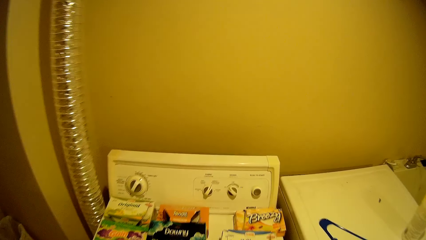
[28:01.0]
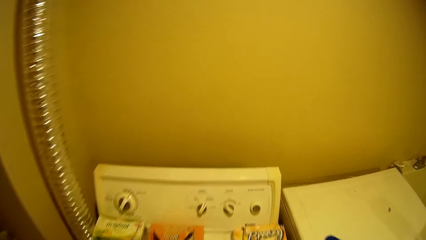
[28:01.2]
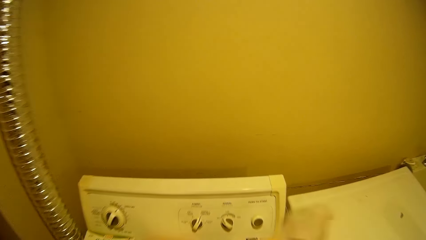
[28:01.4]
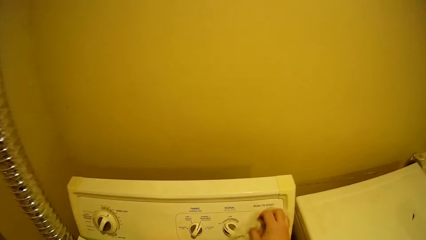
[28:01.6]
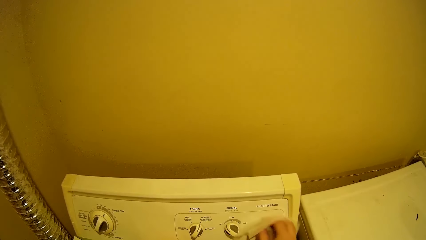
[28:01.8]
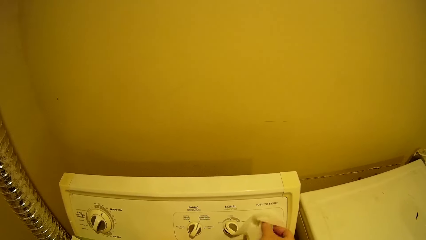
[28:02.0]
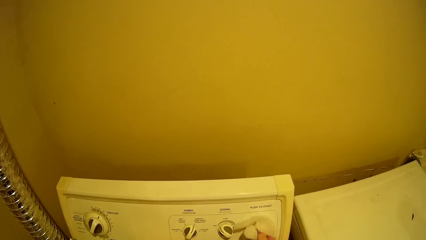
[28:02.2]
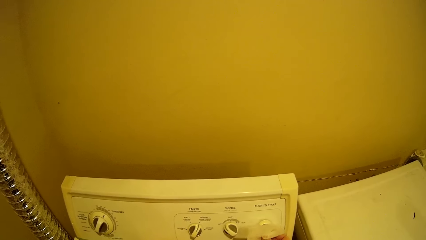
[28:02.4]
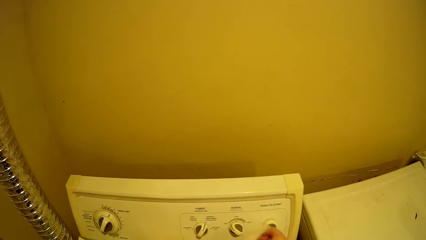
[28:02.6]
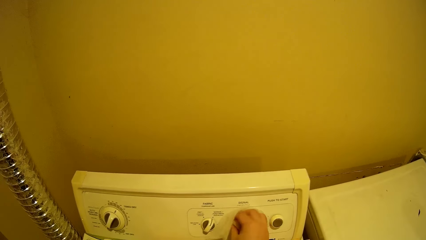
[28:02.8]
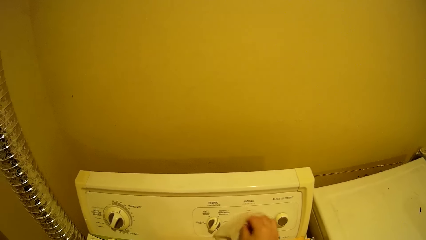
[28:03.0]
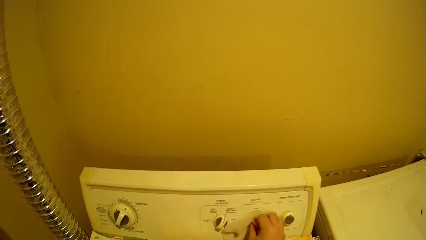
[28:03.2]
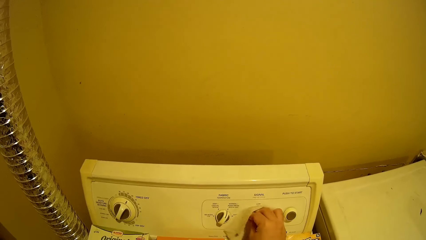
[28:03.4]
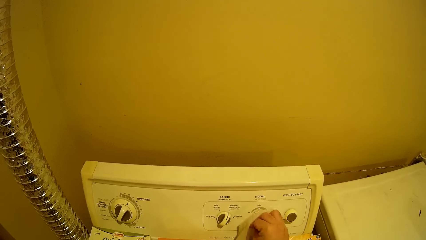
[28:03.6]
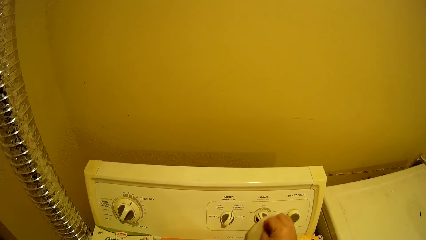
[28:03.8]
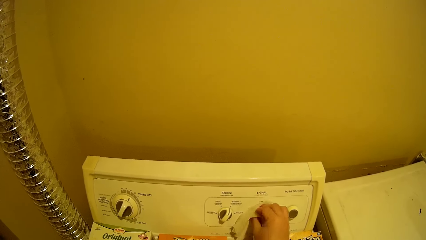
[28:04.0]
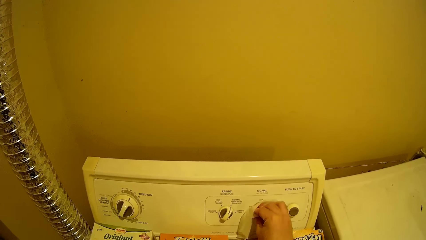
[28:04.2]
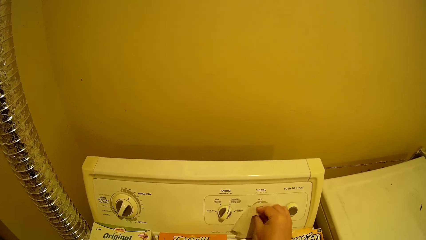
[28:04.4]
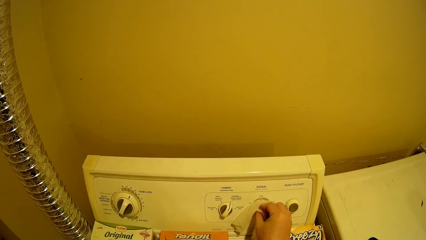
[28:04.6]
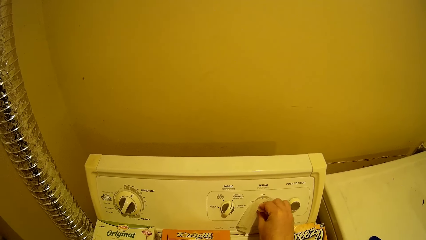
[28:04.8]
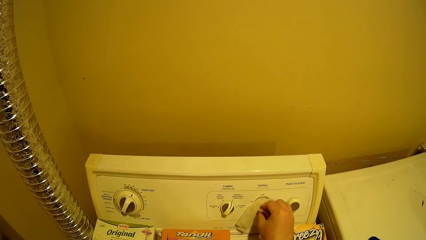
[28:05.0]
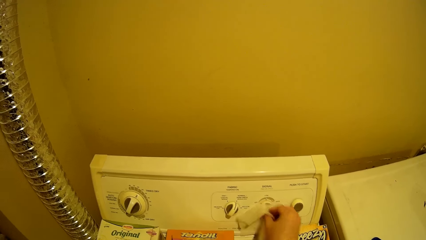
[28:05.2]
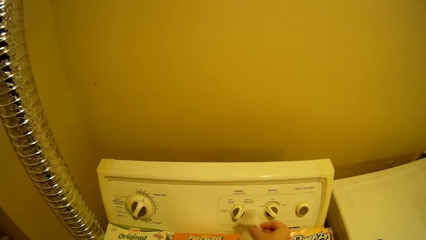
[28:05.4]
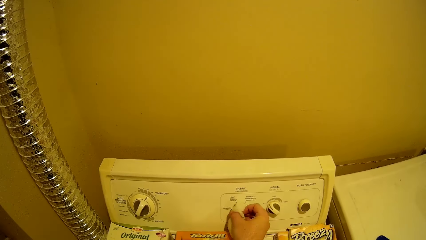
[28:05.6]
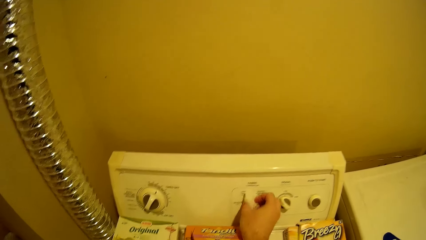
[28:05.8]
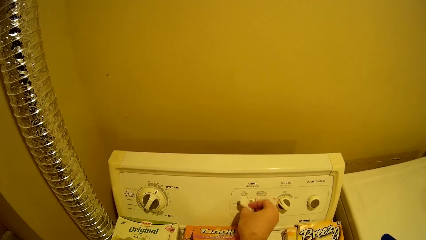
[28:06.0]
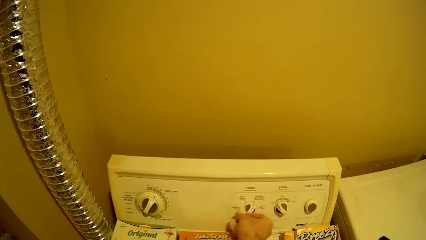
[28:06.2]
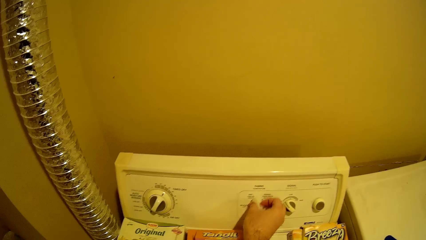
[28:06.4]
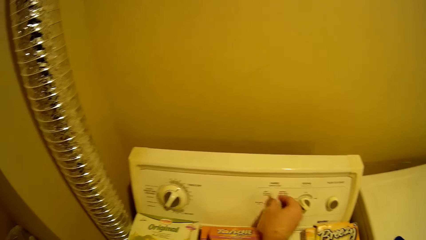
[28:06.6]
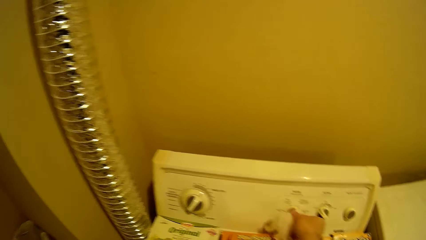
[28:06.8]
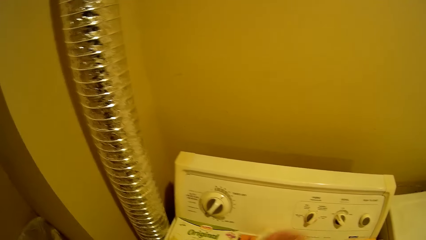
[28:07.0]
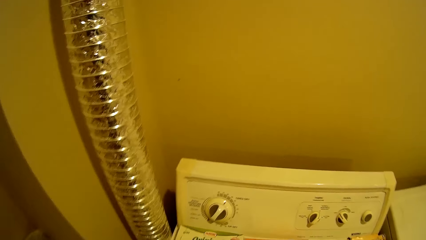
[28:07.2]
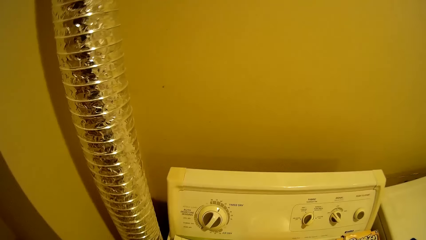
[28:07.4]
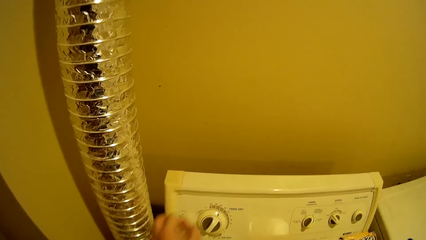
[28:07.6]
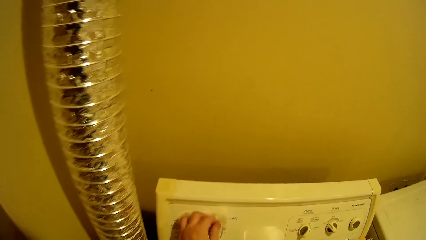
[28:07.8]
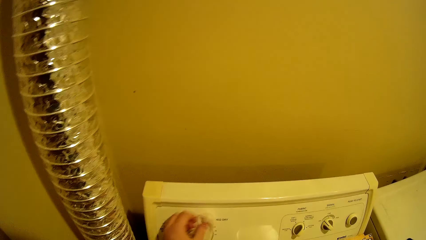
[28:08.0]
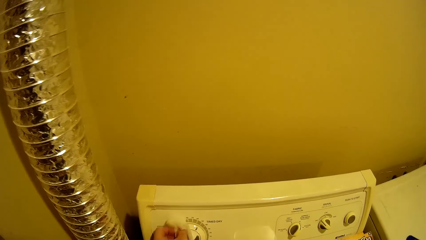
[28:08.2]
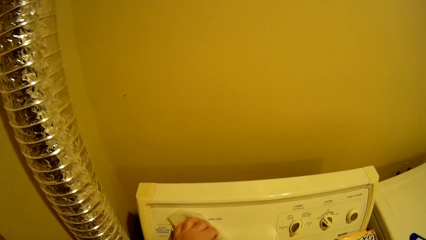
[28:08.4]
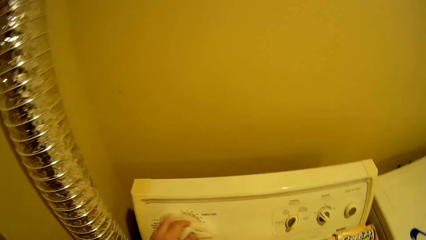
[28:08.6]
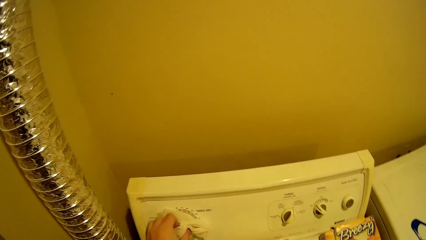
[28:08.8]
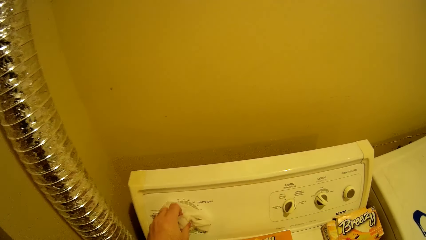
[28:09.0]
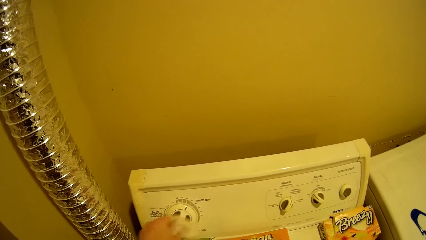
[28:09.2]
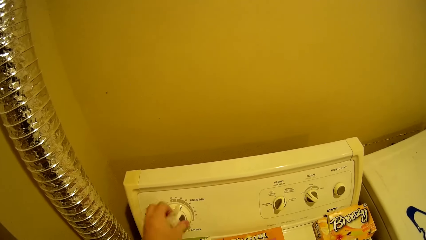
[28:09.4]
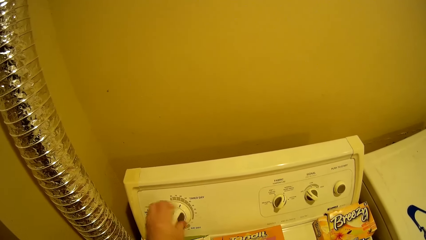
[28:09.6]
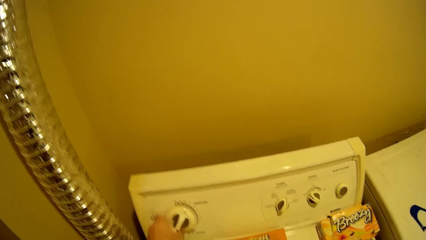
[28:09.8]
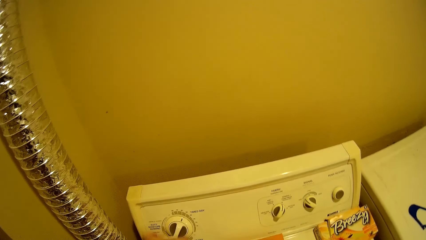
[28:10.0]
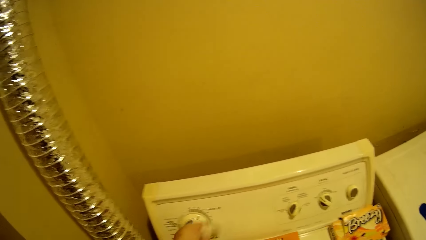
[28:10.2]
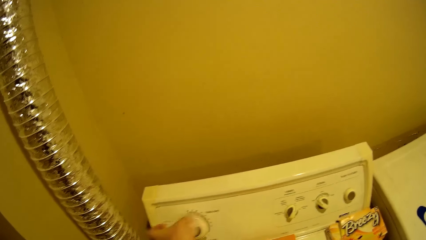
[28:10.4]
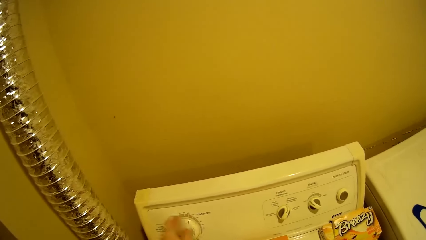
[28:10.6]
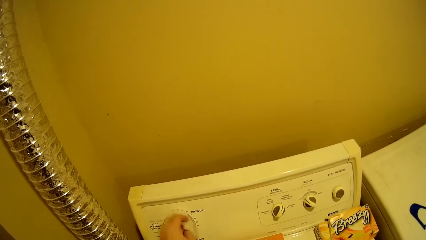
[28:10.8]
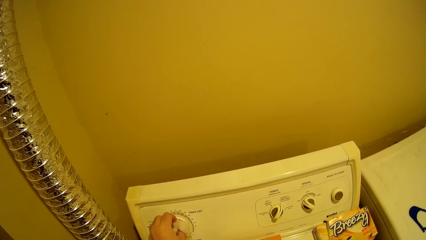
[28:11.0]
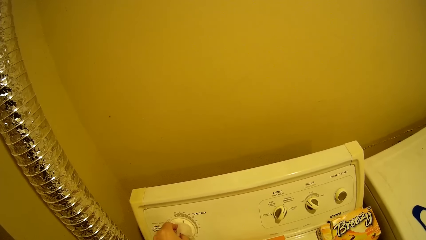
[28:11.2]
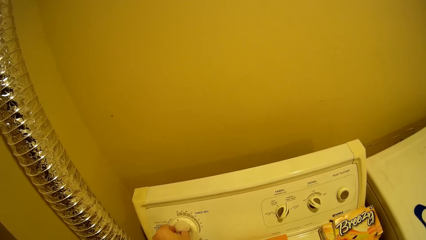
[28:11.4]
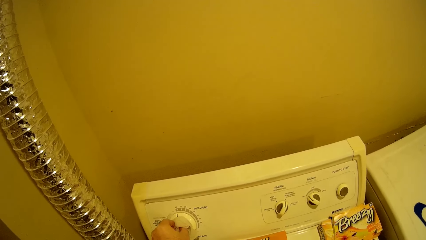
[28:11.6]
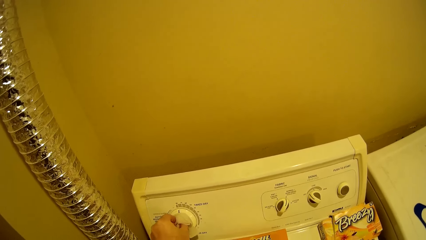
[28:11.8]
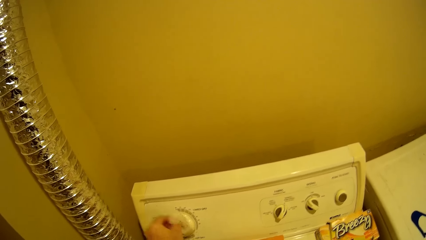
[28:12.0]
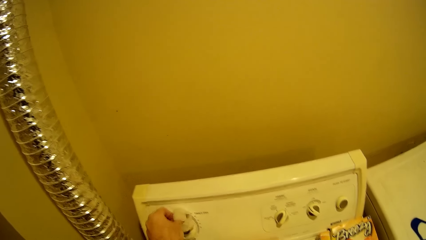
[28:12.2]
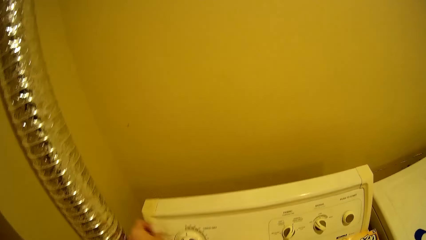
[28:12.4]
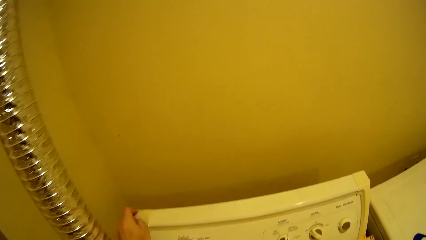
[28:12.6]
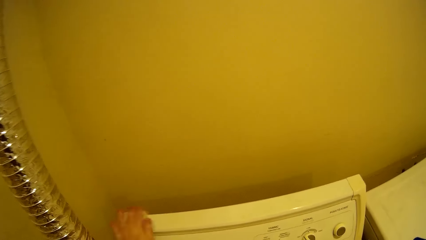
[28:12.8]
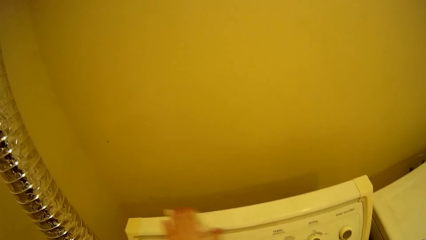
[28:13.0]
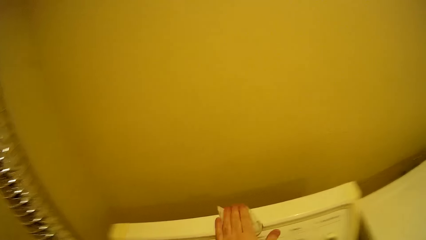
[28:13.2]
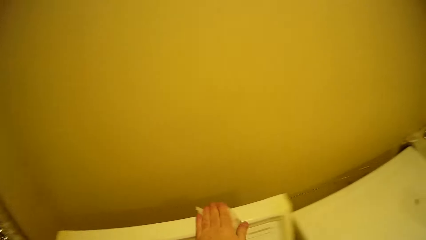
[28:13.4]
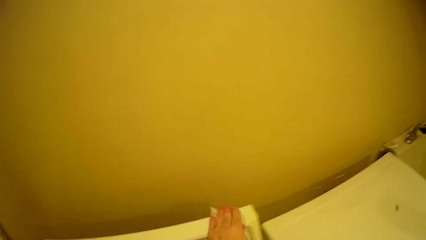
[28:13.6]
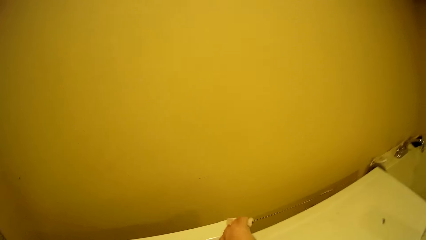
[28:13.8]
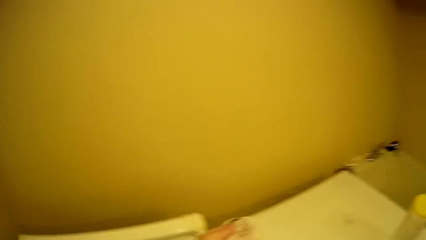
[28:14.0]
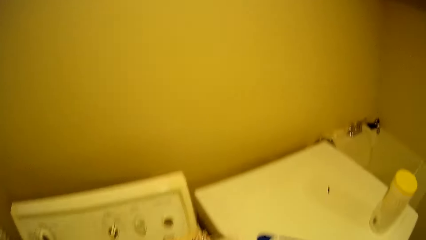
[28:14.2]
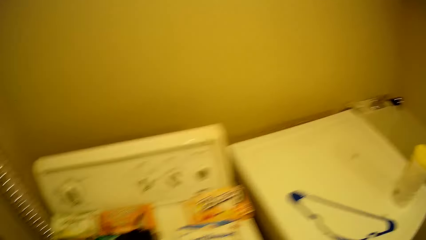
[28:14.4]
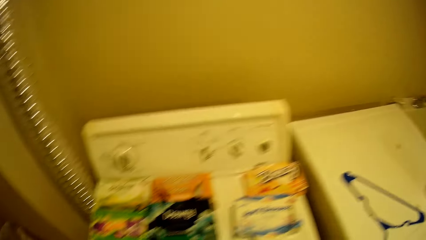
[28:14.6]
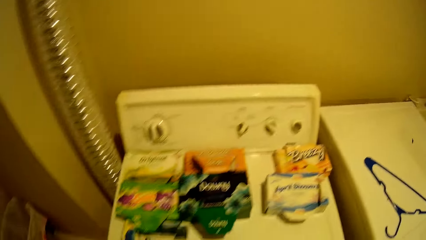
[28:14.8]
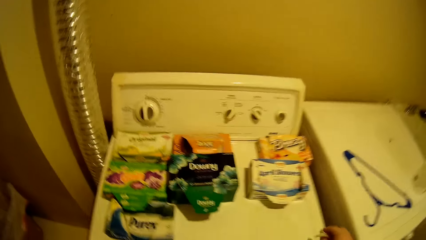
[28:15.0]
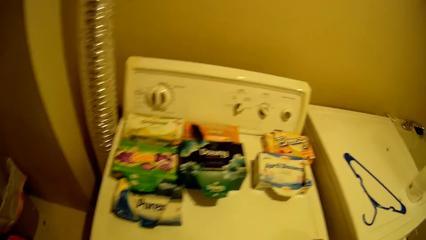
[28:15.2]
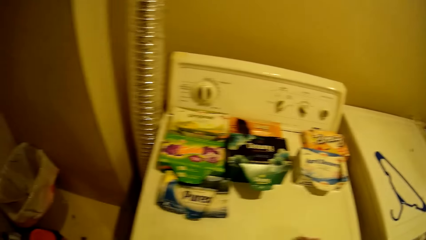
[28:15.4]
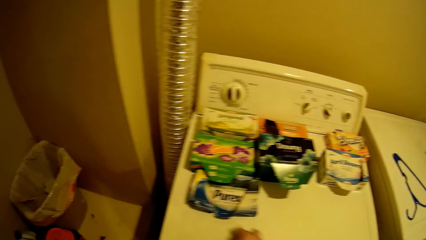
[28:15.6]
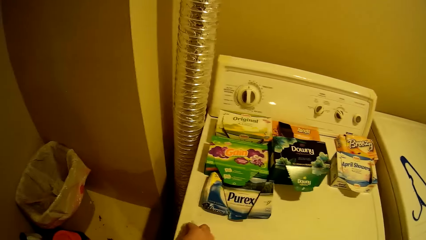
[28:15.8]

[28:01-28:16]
The camera wearer wipes a dryer with the wet wipe in his right hand. He passes the wet wipe from his right hand to his left hand. He wipes the dryer with the wet wipe in his left hand. He passes the wet wipe from his left hand to his right hand. He wipes the dryer with the wet wipe in his right hand.
